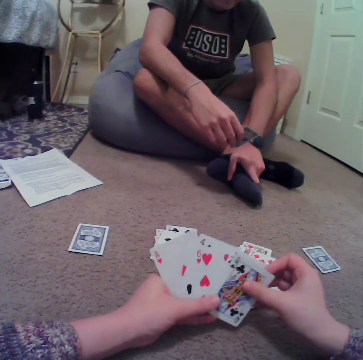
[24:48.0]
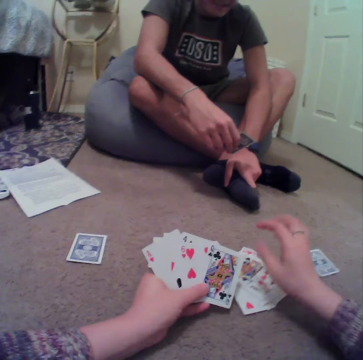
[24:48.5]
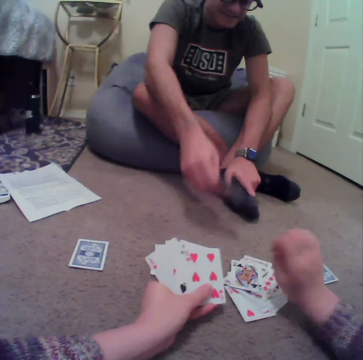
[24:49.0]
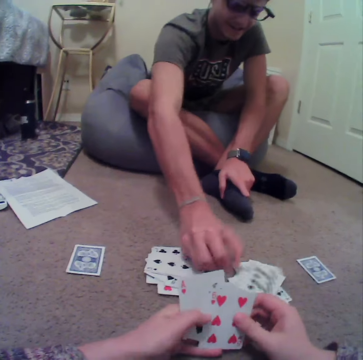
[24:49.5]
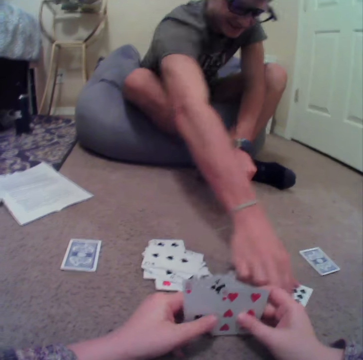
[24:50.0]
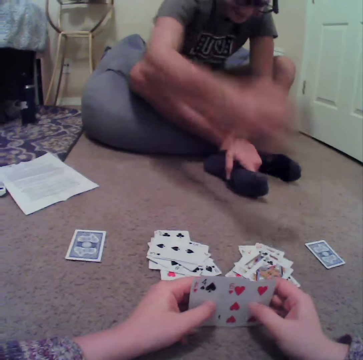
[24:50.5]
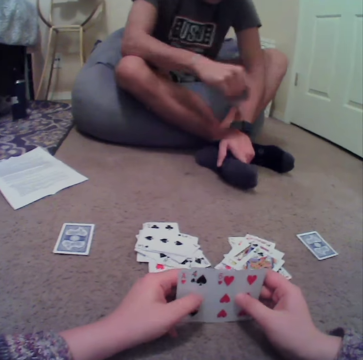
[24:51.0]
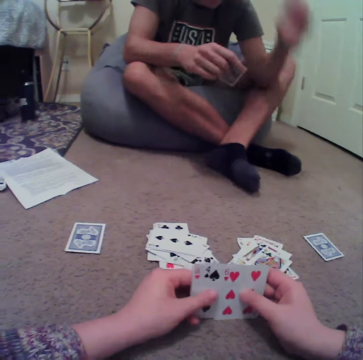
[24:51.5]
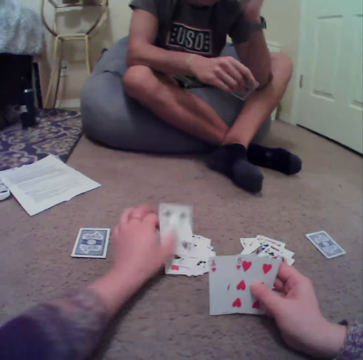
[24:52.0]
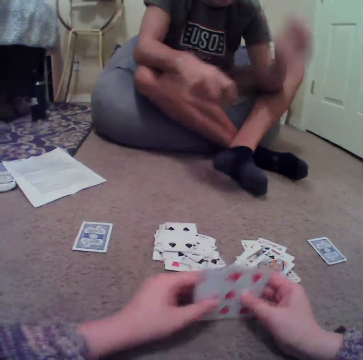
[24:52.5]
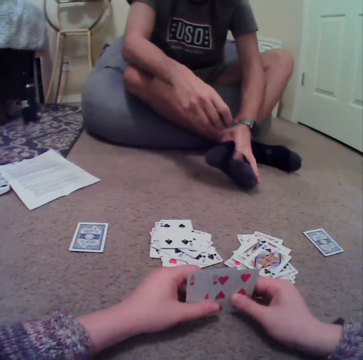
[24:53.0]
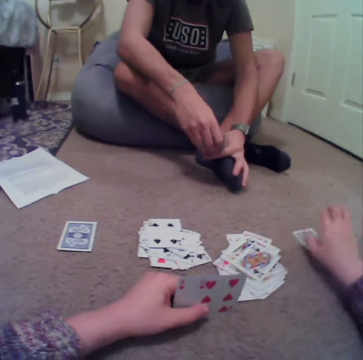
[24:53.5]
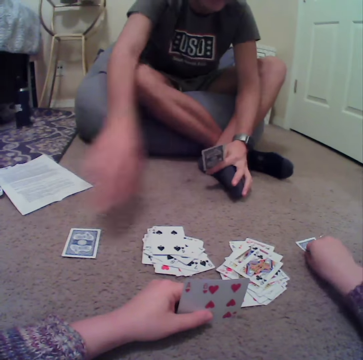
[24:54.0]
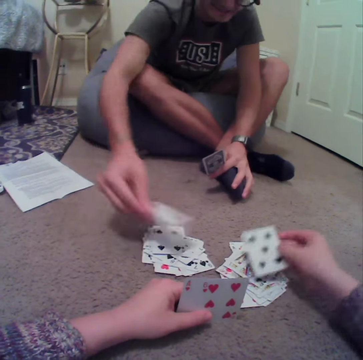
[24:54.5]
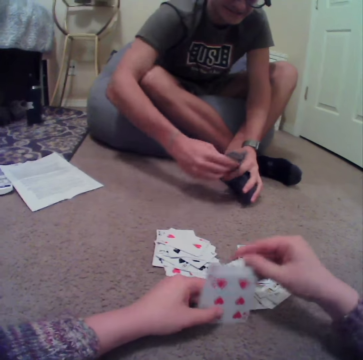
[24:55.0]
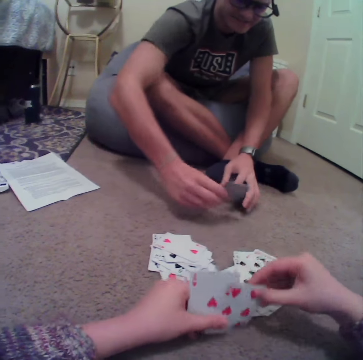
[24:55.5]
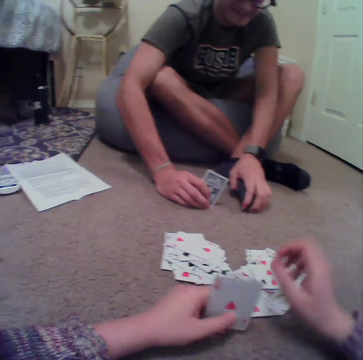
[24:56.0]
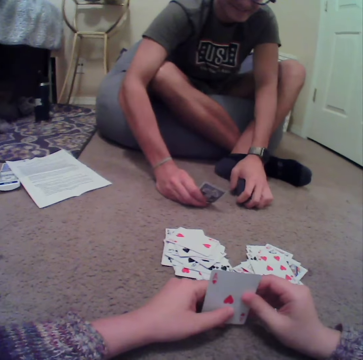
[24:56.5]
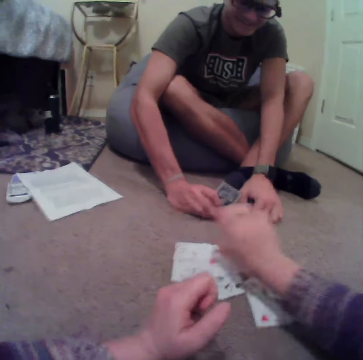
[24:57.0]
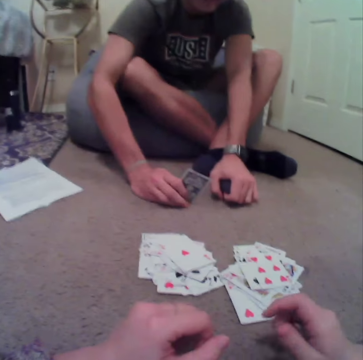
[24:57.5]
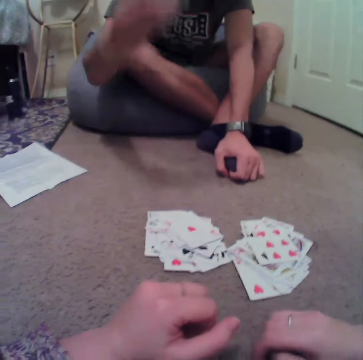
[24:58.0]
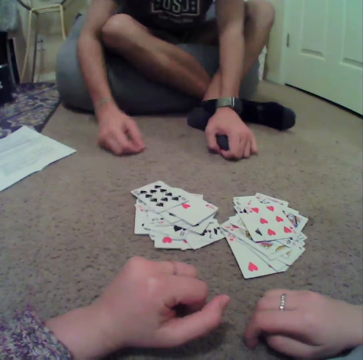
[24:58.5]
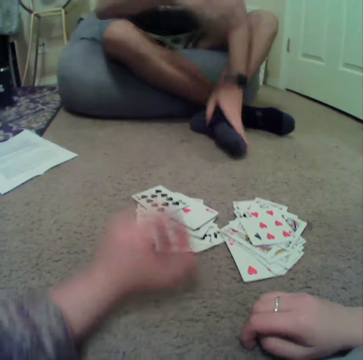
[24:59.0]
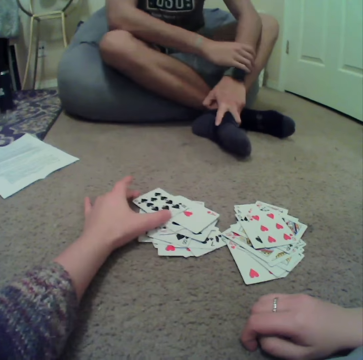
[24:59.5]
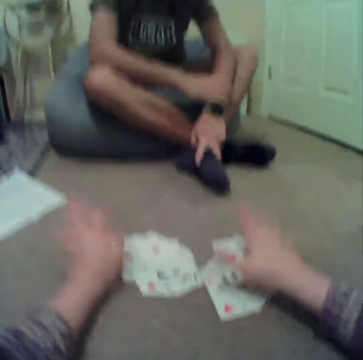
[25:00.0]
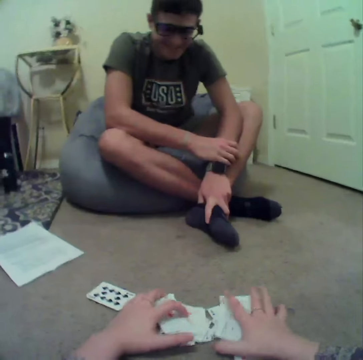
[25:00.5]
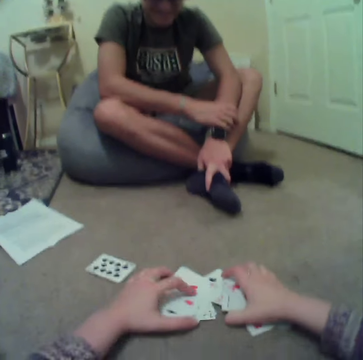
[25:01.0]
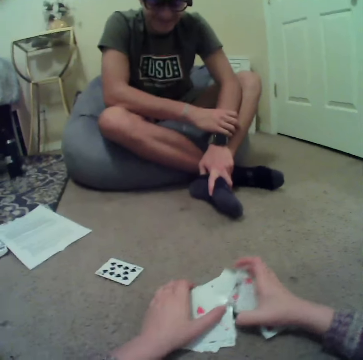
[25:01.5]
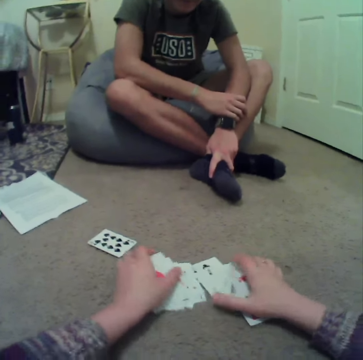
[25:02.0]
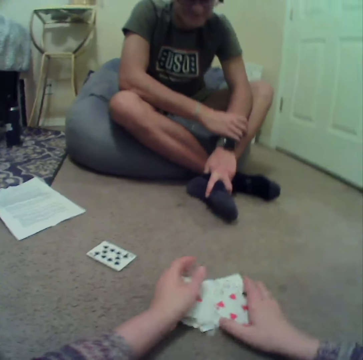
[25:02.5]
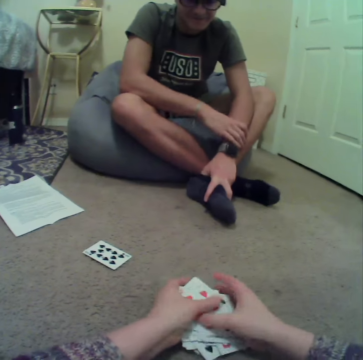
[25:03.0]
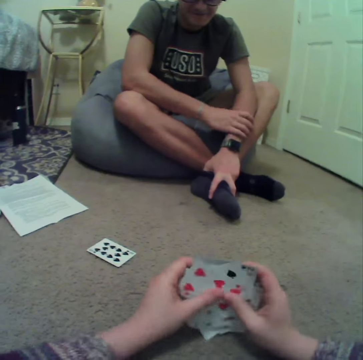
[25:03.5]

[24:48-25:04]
The camera wearer drops the cards on the floor. A person picks up the card. The camera wearer picks up the card. The person turns the card over. The camera wearer drops the cards on the floor. They pick the cards from the floor.

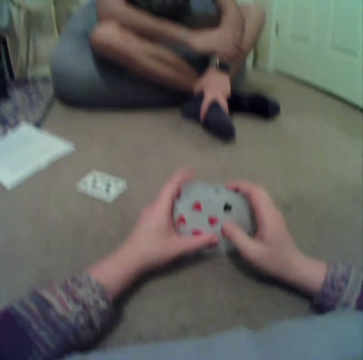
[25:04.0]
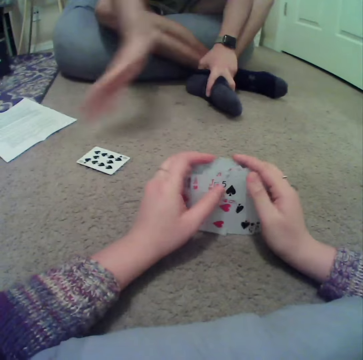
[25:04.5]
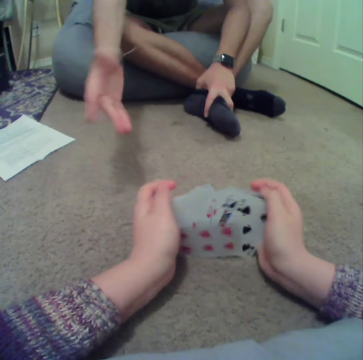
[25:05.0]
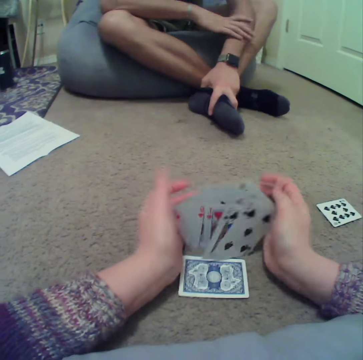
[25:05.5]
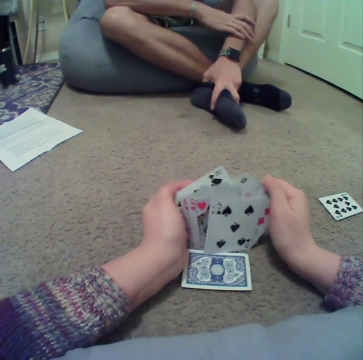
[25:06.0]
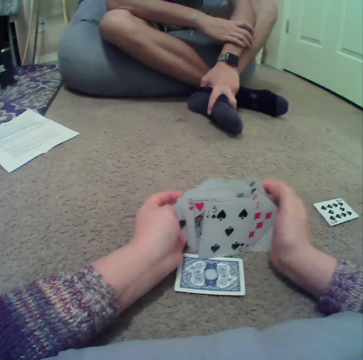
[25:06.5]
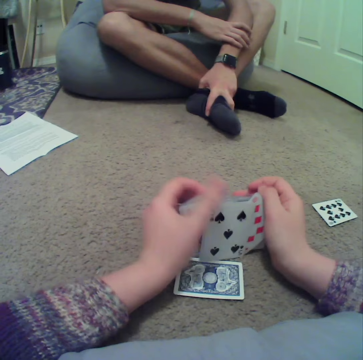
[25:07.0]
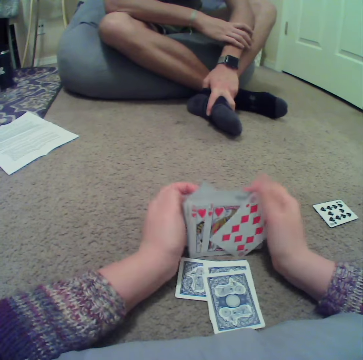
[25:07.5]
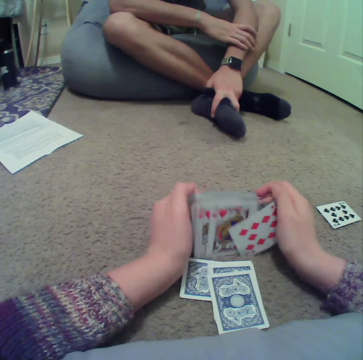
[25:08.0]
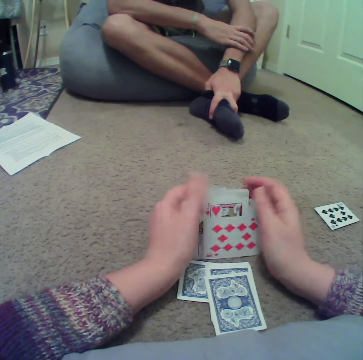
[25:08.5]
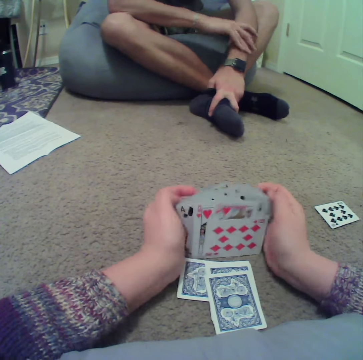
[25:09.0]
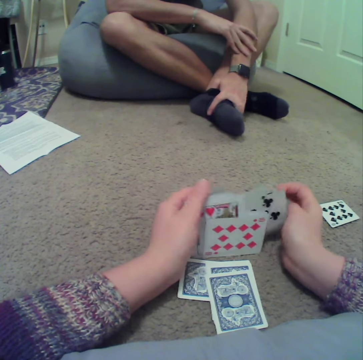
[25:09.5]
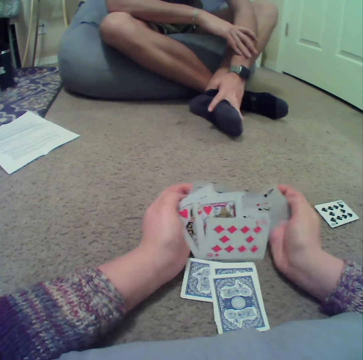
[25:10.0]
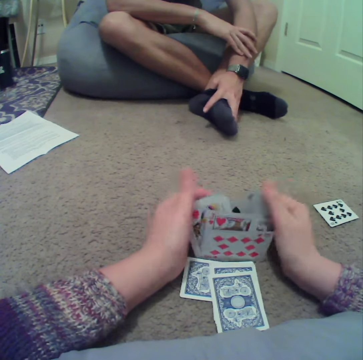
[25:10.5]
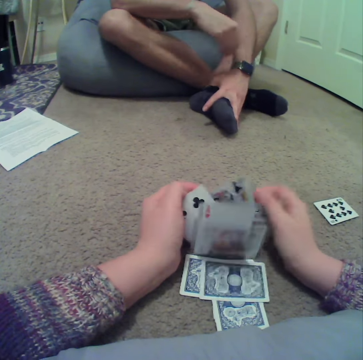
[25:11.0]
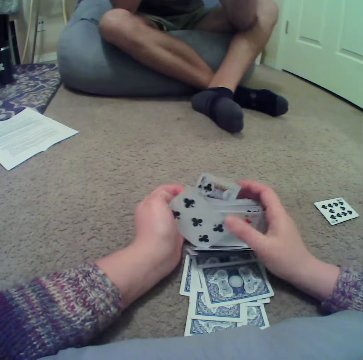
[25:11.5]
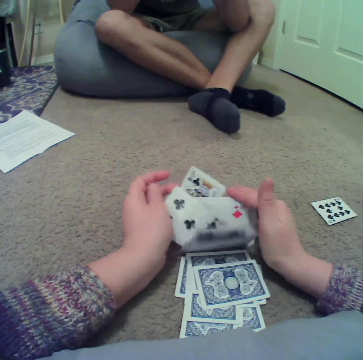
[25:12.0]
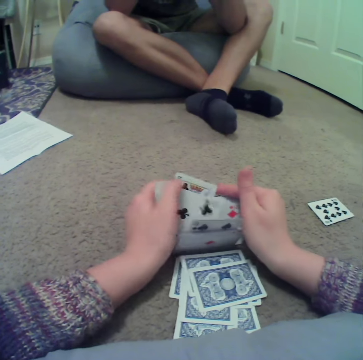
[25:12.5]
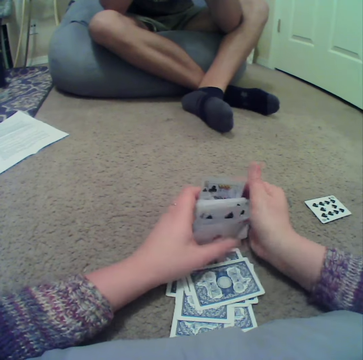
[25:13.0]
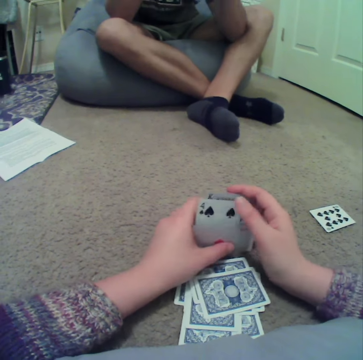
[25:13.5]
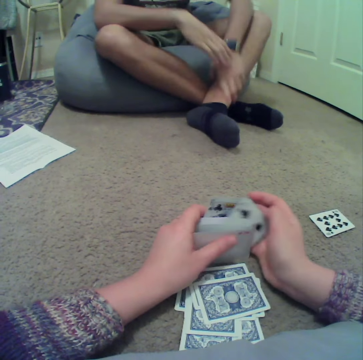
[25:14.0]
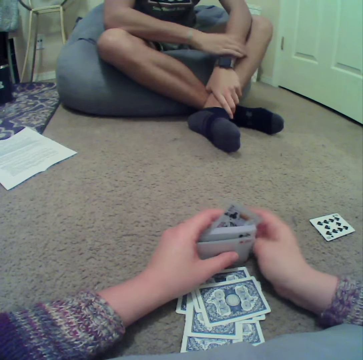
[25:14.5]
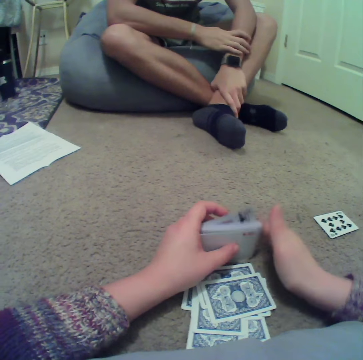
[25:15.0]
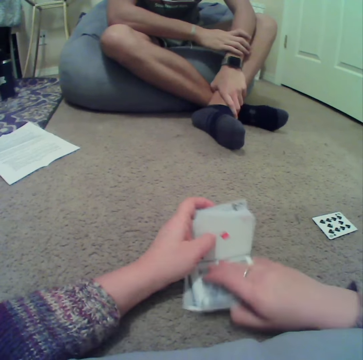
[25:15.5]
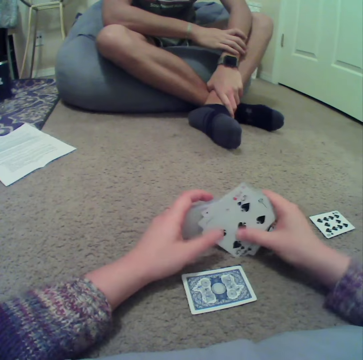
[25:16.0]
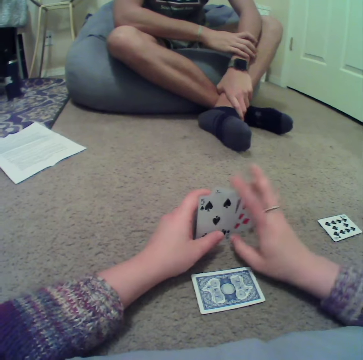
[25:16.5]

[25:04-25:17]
The camera wearer aligns the cards.

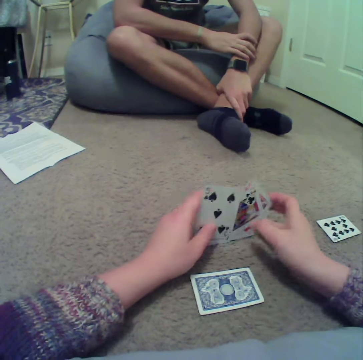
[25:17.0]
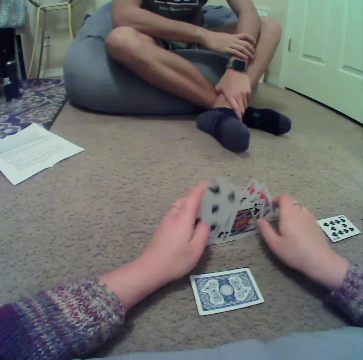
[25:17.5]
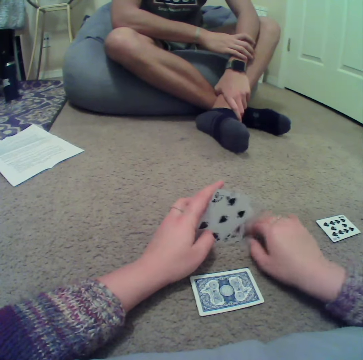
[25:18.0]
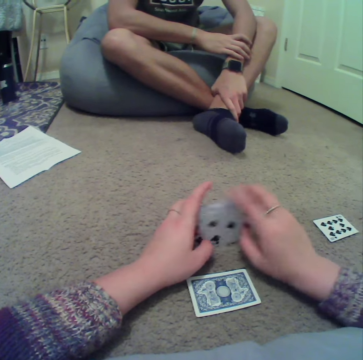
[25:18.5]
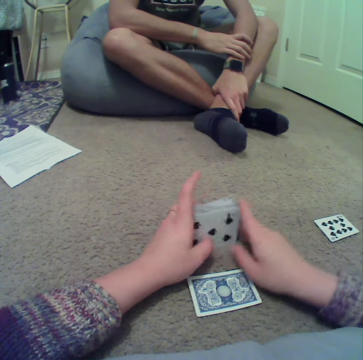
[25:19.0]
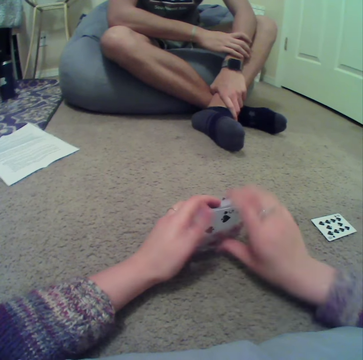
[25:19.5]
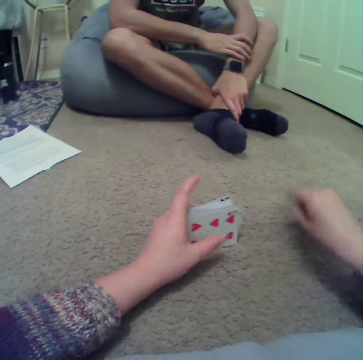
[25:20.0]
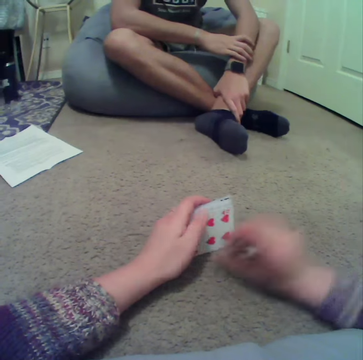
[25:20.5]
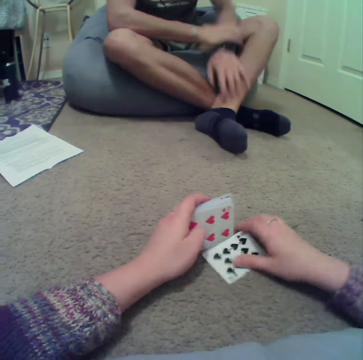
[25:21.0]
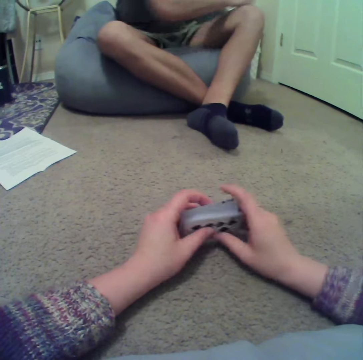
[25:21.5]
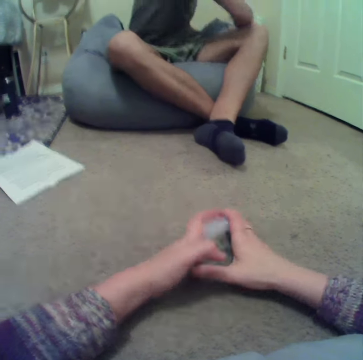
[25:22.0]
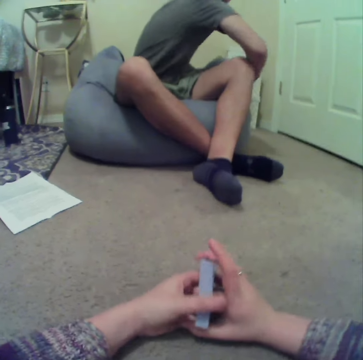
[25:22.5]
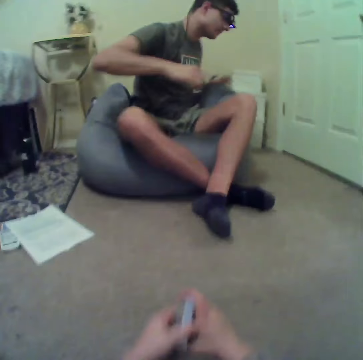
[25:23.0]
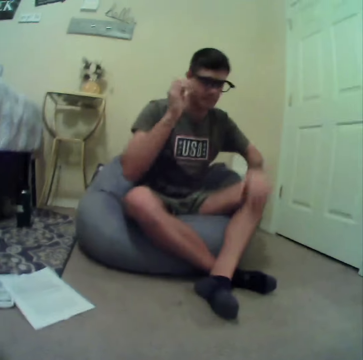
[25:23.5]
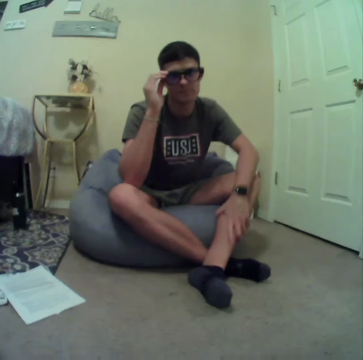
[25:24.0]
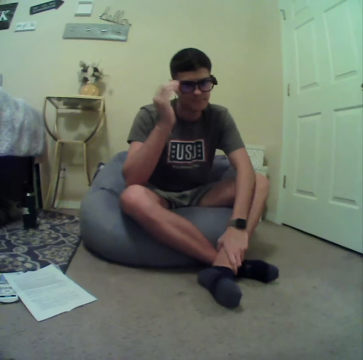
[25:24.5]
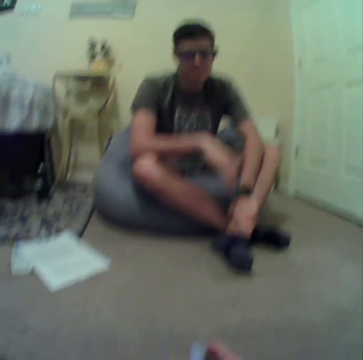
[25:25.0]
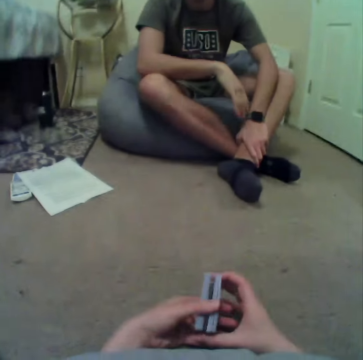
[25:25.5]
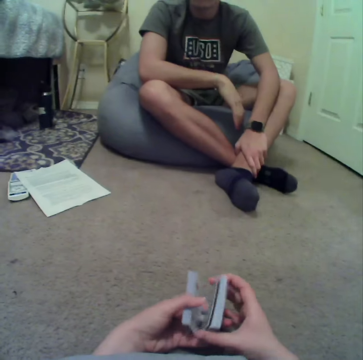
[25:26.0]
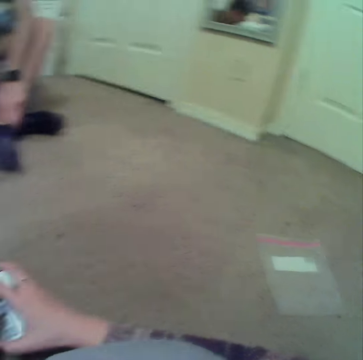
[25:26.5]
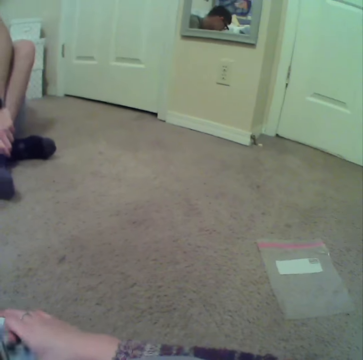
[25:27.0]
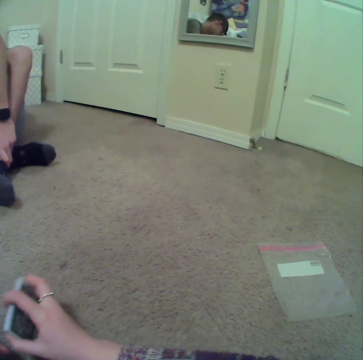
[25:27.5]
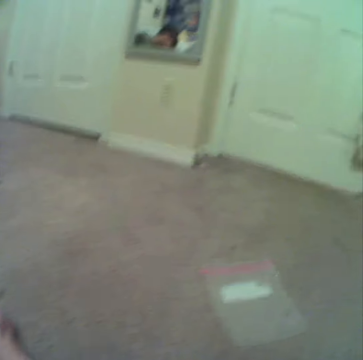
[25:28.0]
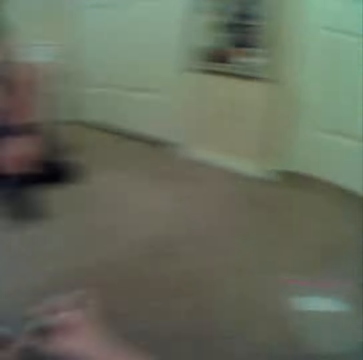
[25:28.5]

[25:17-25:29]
The camera wearer talks to a person. They look around.
